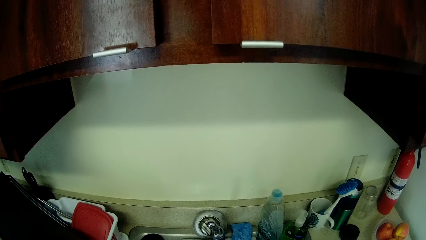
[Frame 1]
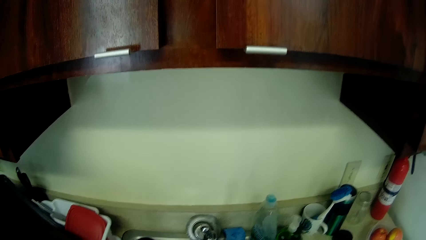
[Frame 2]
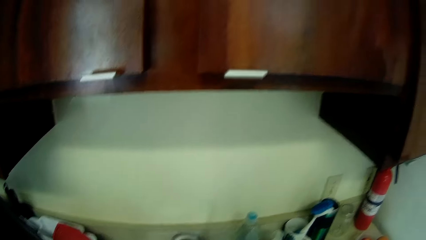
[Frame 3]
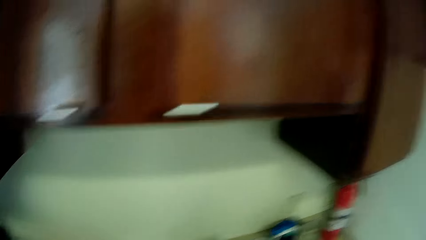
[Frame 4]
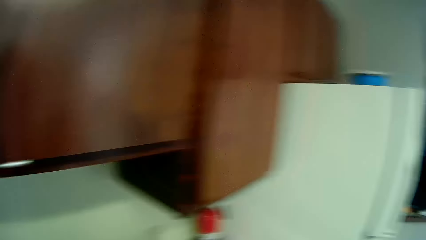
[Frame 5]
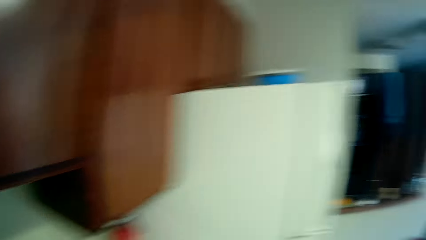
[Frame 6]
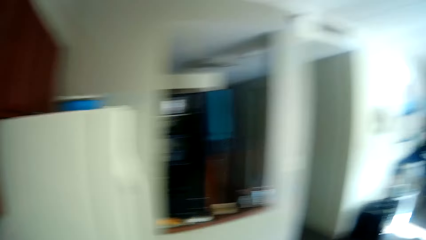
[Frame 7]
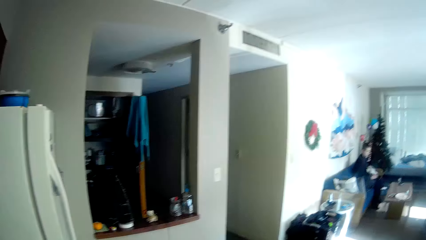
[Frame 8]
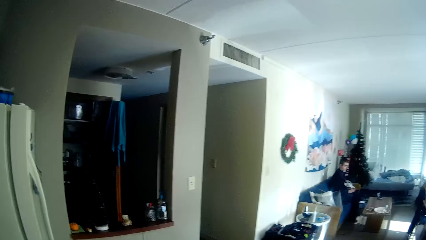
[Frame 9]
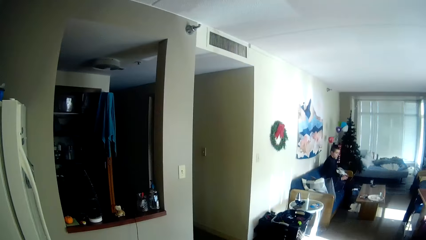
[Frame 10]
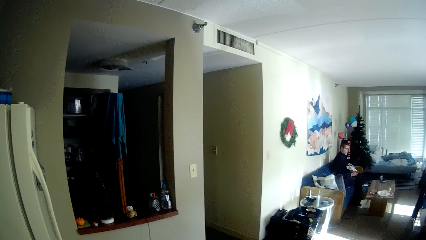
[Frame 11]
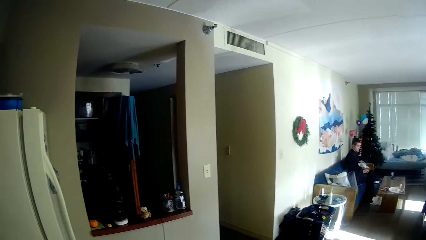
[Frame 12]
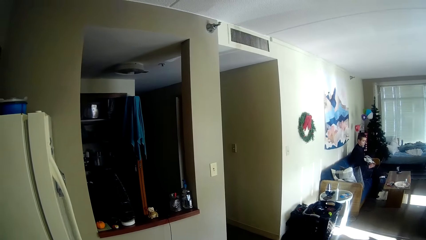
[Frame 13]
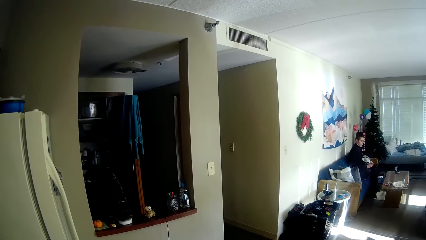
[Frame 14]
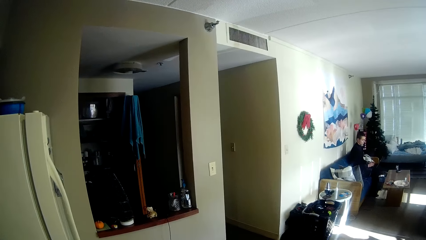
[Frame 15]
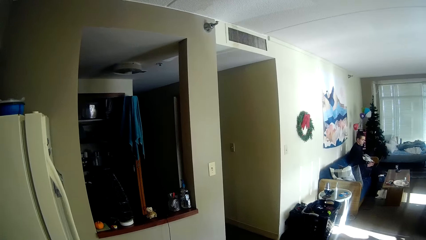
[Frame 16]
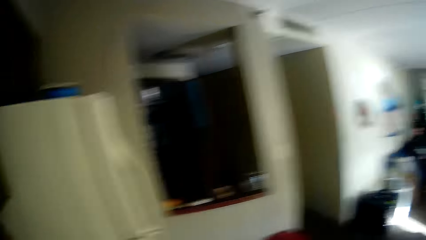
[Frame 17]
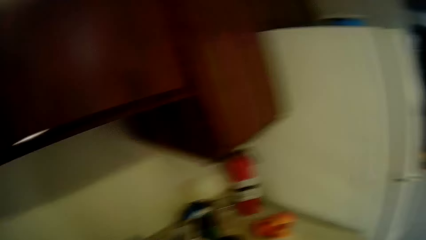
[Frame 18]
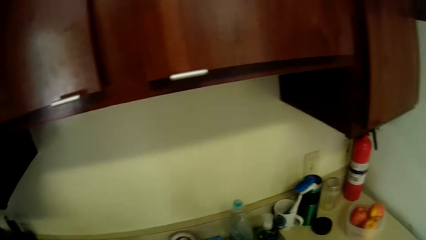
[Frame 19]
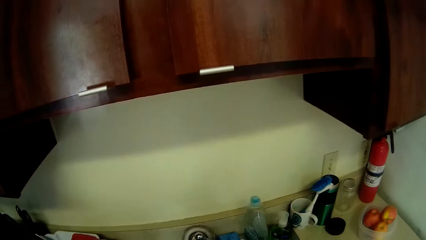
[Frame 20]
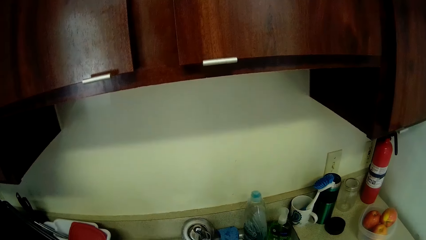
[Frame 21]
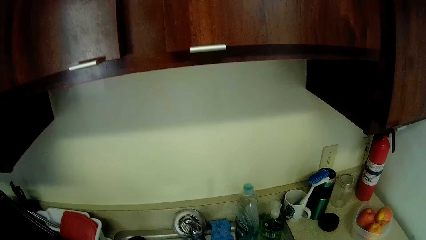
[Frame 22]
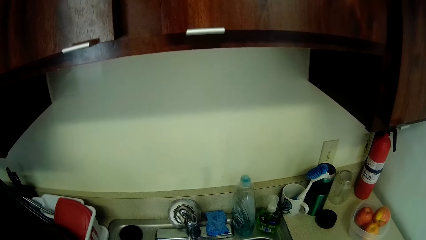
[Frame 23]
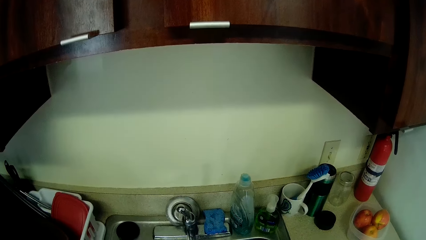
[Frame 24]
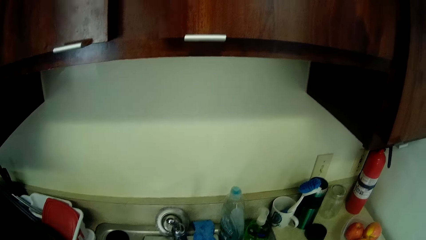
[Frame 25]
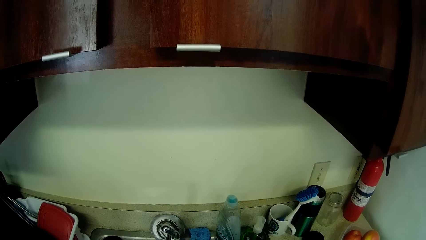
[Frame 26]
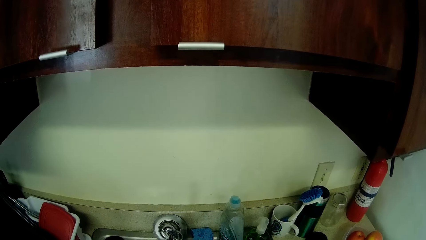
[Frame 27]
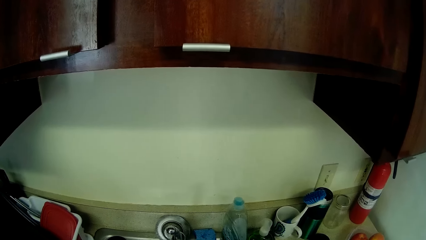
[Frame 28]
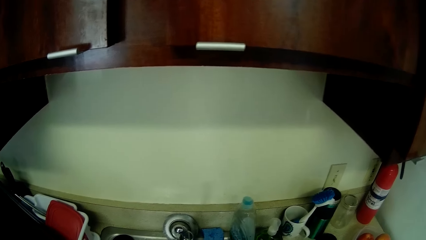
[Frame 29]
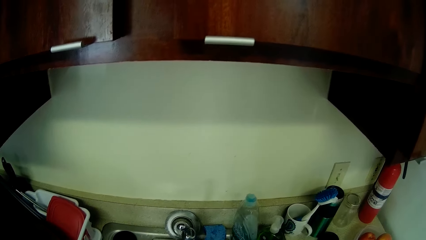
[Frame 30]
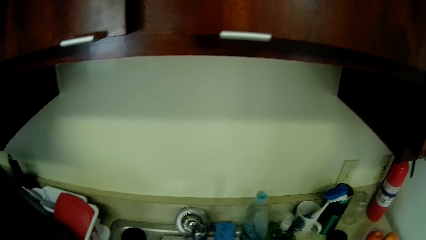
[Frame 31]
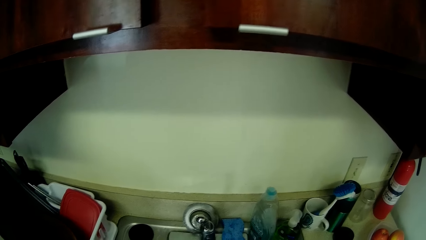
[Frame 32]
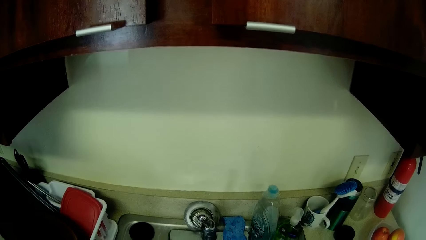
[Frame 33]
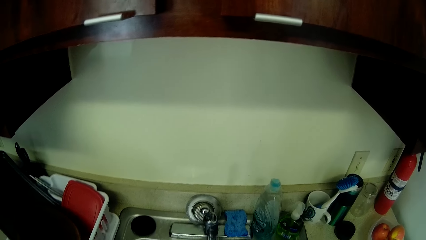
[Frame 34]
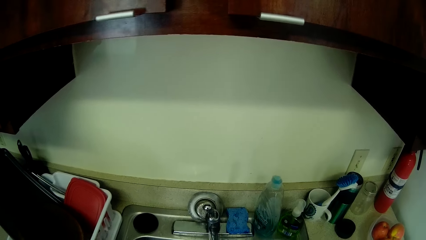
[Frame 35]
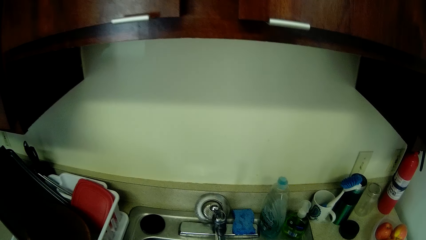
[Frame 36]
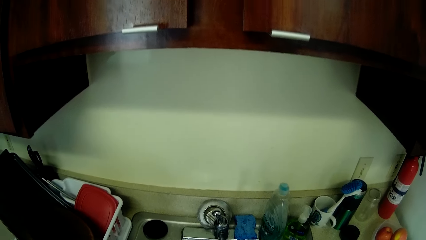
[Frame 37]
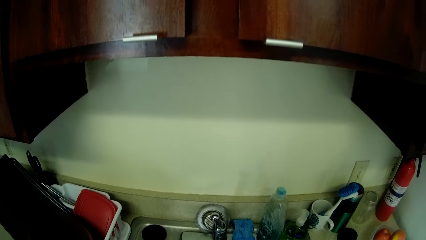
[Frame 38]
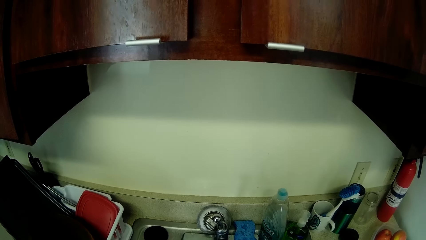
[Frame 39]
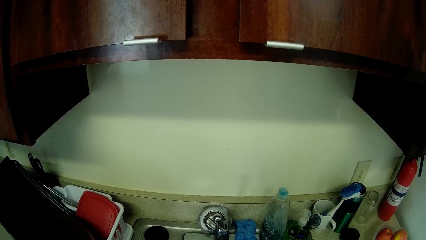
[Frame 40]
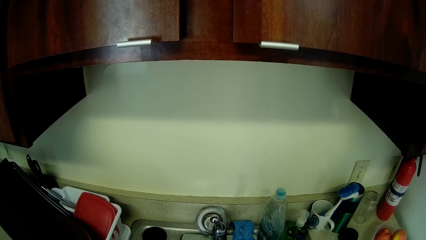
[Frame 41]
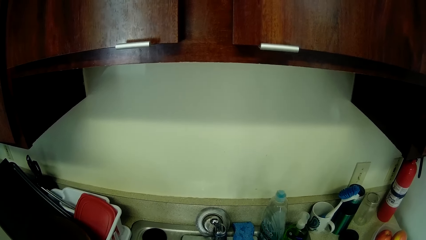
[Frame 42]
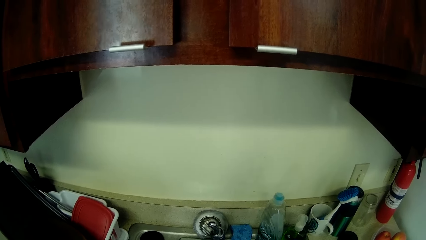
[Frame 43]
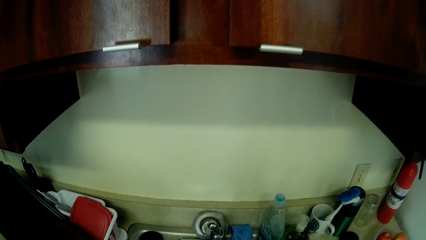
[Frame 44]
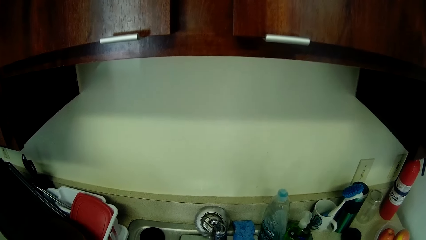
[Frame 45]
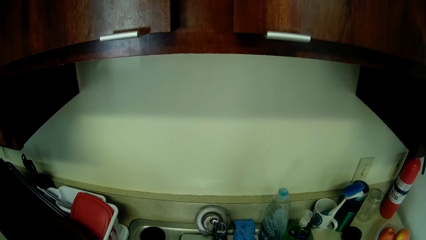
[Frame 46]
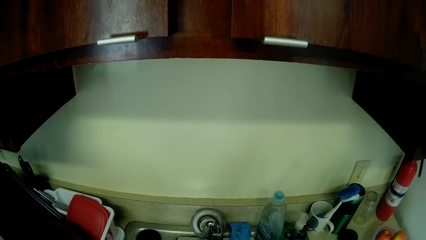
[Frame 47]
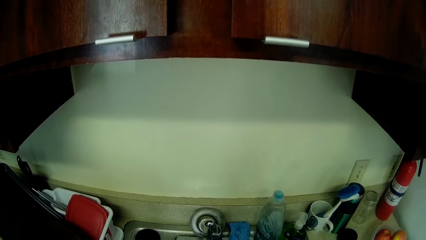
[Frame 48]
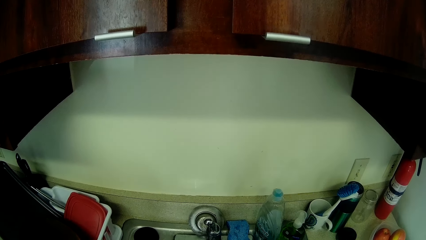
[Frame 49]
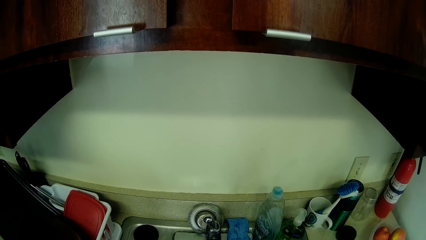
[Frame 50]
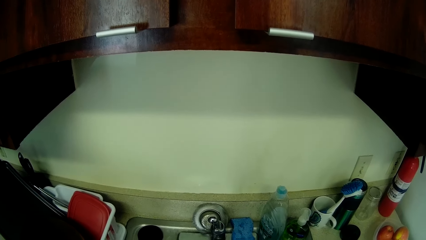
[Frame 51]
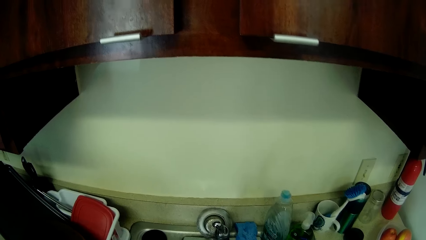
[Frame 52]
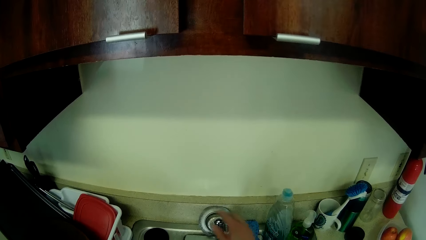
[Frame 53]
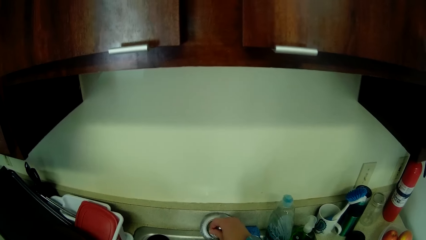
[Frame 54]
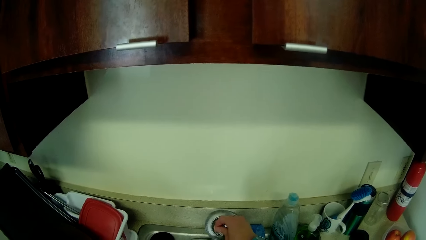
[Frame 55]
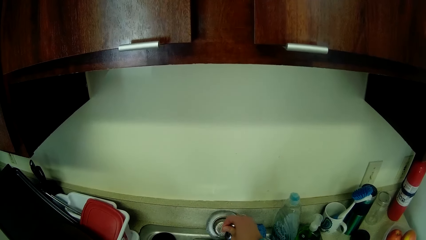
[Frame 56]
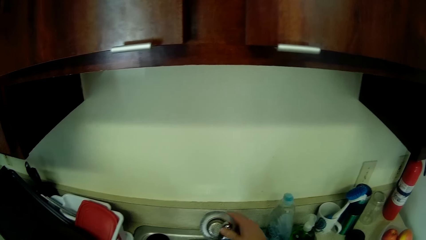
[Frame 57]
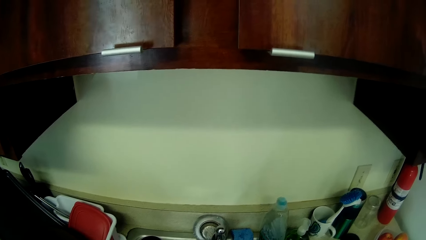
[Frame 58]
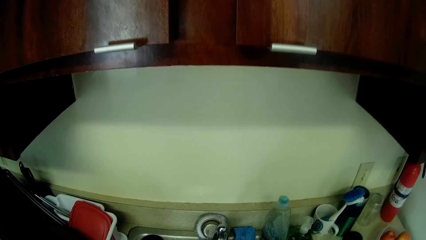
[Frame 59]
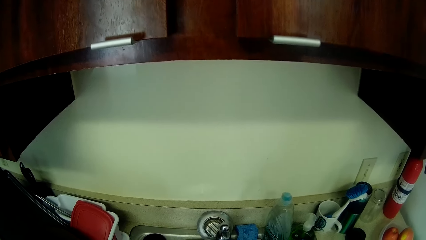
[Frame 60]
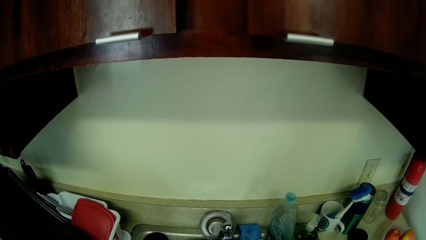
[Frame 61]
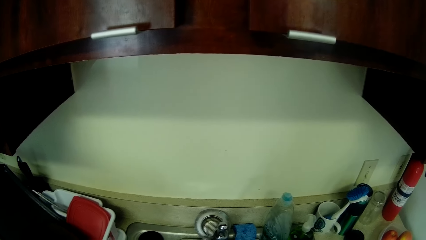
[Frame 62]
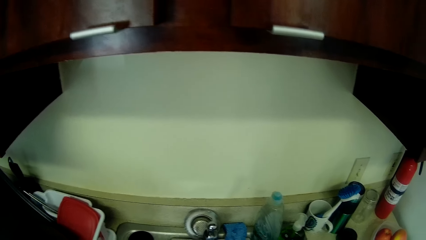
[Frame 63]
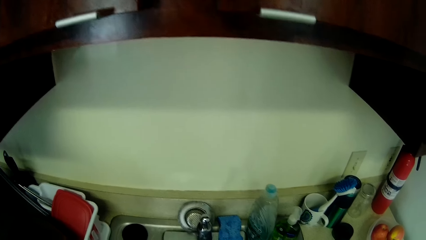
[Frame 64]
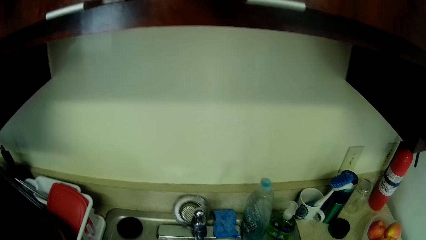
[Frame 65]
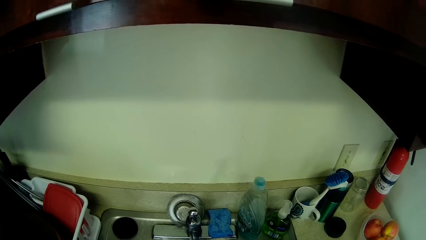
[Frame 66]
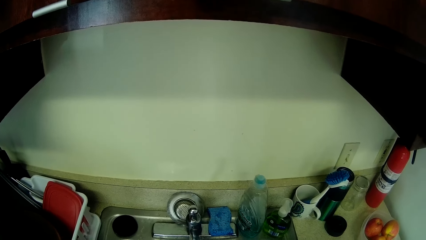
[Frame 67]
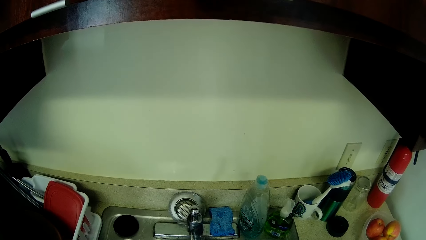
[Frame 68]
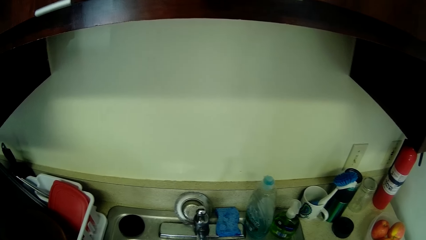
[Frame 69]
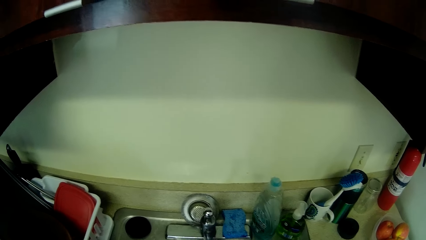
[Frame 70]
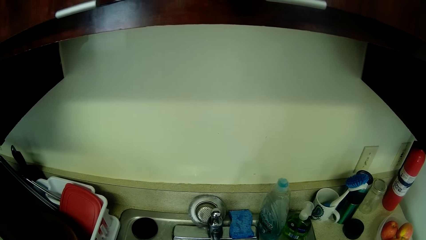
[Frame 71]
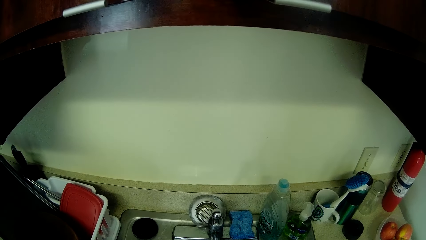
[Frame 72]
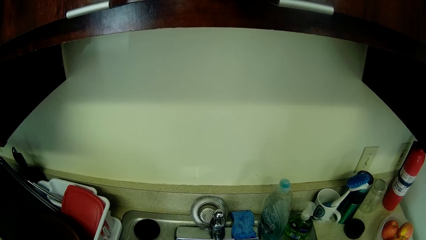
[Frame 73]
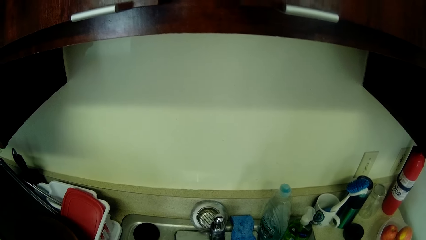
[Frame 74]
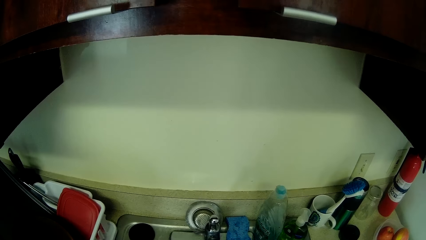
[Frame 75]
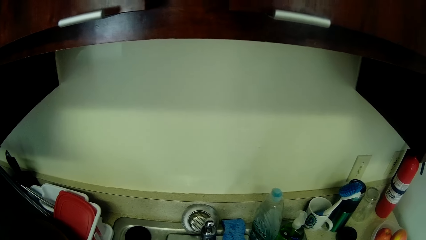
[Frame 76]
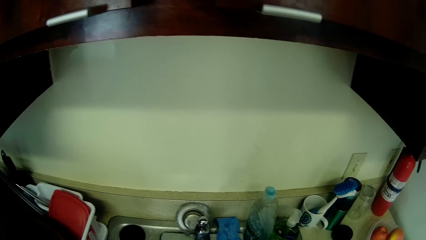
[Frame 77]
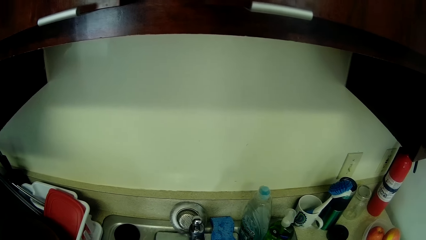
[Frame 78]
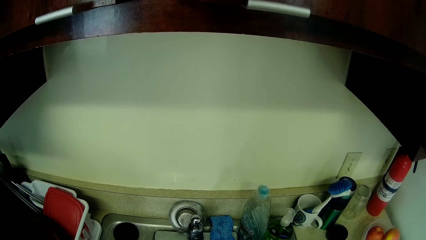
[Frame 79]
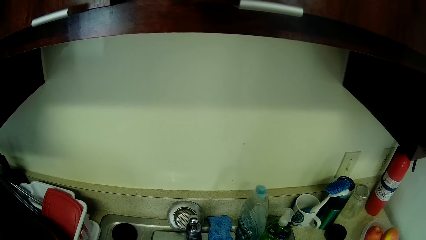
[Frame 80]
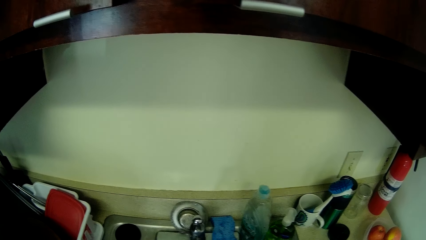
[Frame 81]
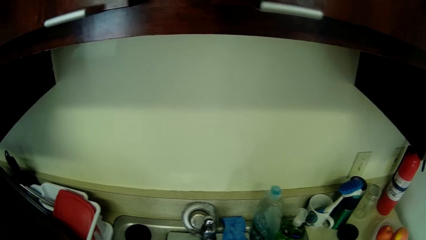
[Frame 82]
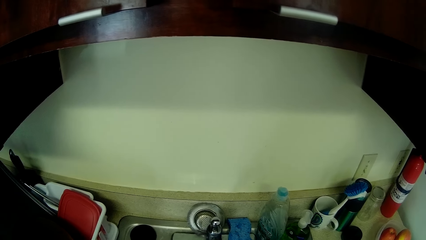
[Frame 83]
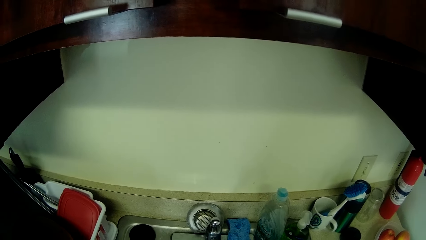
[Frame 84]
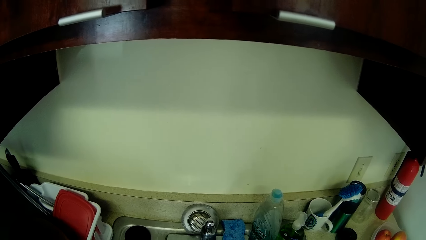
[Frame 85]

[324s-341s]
A person sits in the living room. The camera wearer stands beside the tap. She touches the tap. She opens the tap with her right hand.
